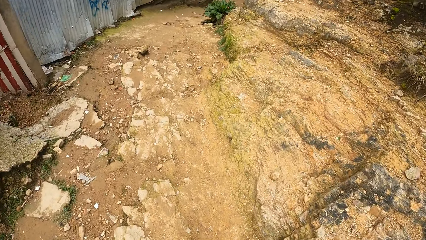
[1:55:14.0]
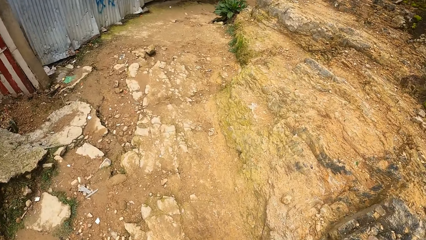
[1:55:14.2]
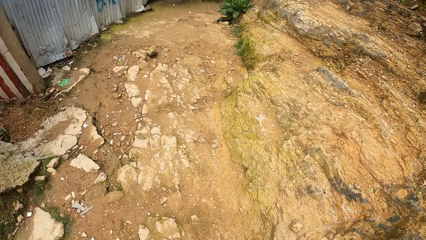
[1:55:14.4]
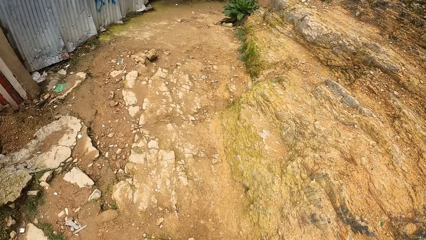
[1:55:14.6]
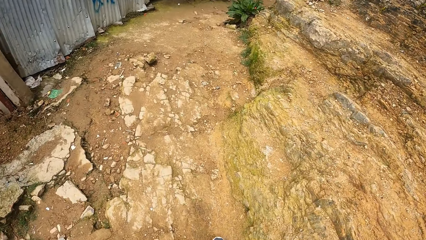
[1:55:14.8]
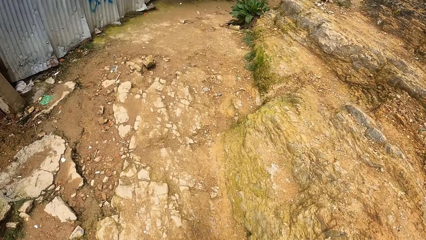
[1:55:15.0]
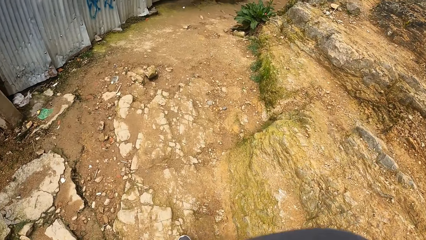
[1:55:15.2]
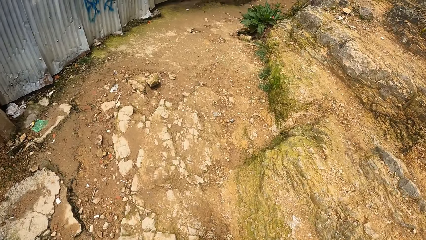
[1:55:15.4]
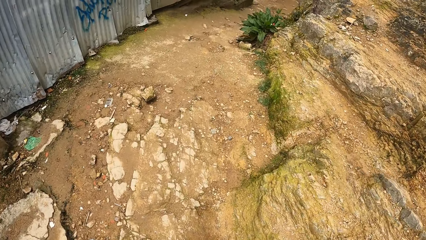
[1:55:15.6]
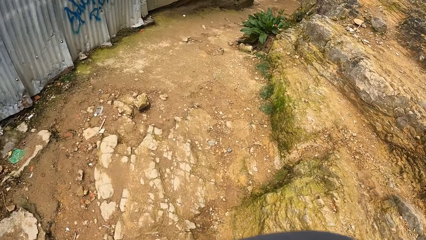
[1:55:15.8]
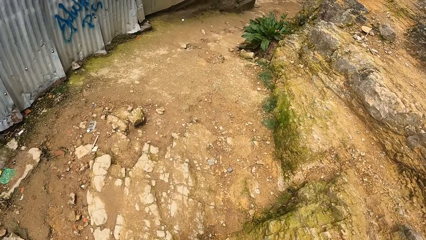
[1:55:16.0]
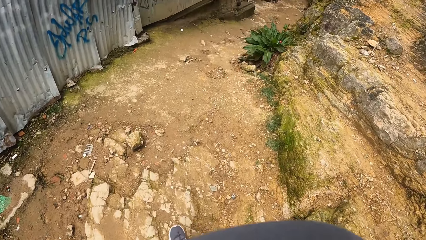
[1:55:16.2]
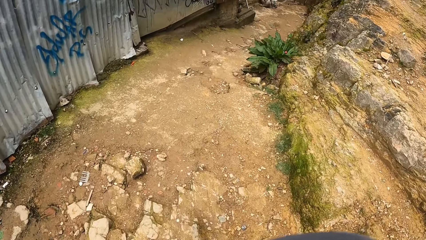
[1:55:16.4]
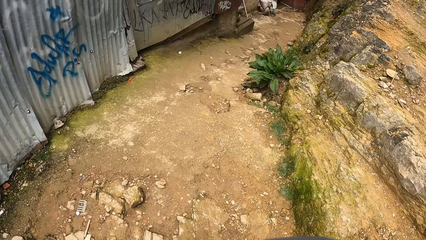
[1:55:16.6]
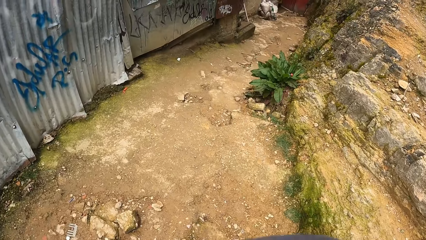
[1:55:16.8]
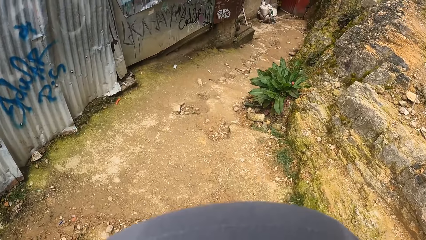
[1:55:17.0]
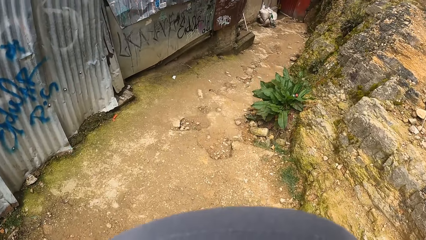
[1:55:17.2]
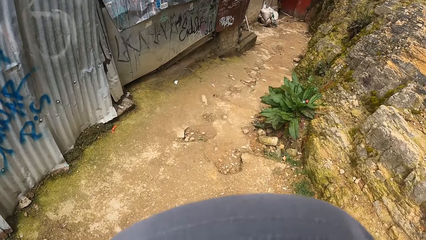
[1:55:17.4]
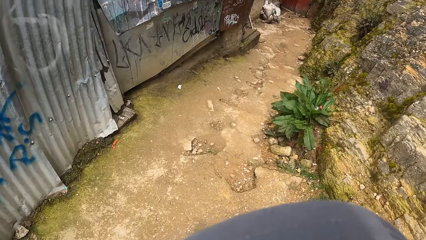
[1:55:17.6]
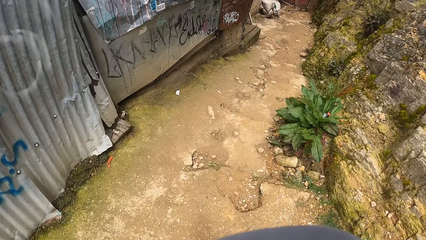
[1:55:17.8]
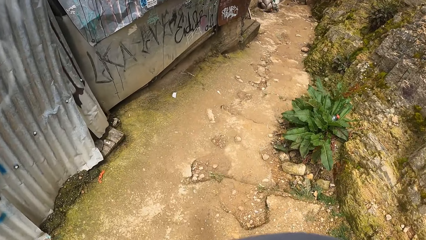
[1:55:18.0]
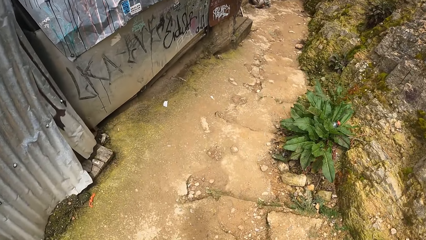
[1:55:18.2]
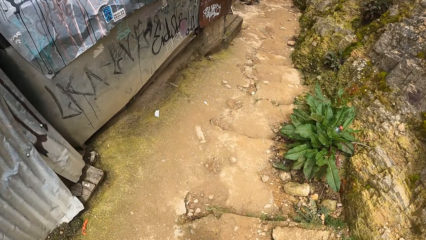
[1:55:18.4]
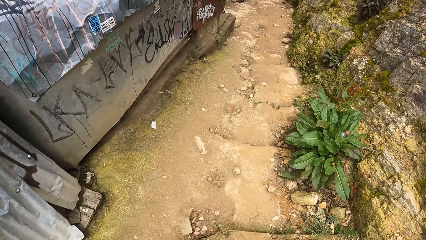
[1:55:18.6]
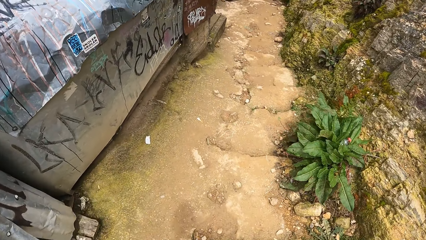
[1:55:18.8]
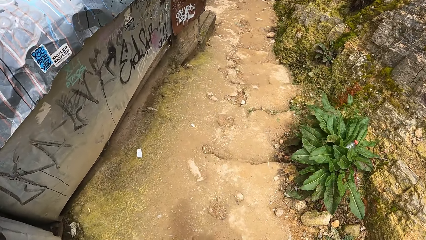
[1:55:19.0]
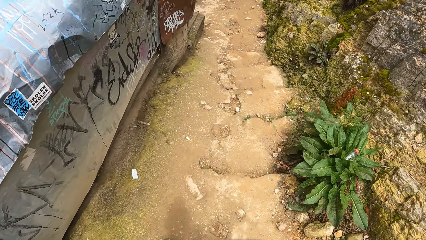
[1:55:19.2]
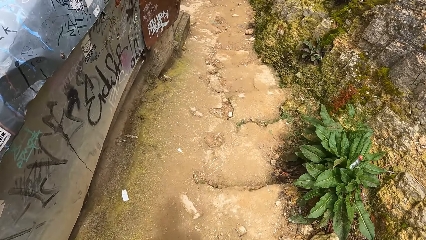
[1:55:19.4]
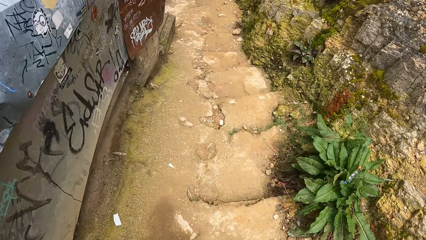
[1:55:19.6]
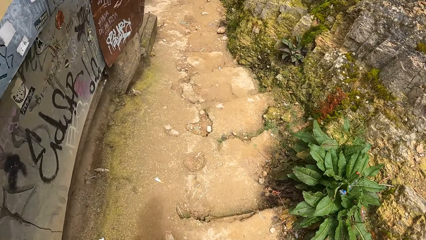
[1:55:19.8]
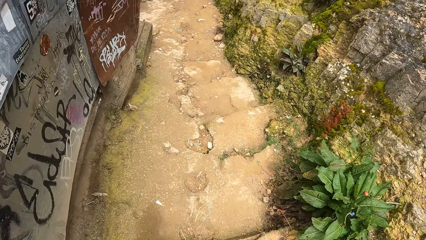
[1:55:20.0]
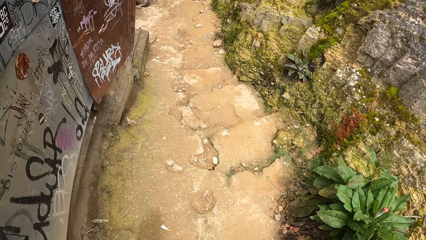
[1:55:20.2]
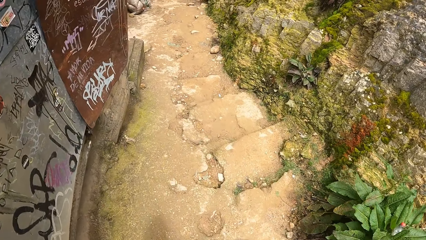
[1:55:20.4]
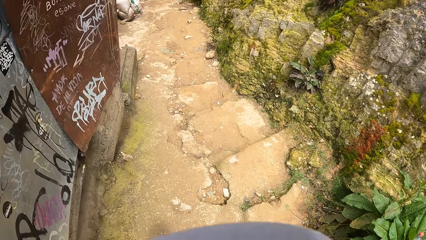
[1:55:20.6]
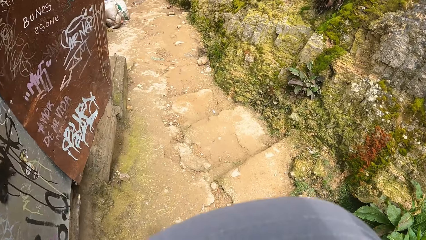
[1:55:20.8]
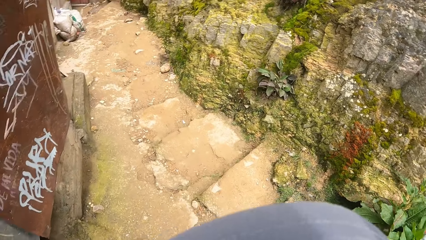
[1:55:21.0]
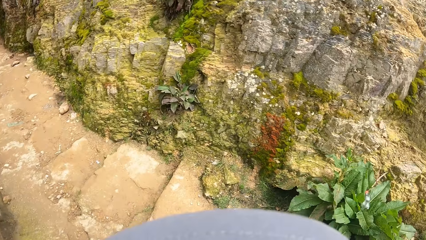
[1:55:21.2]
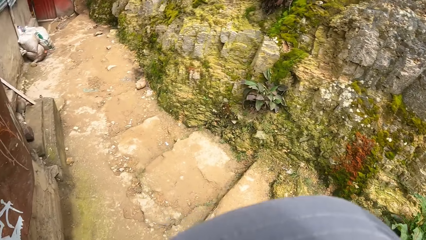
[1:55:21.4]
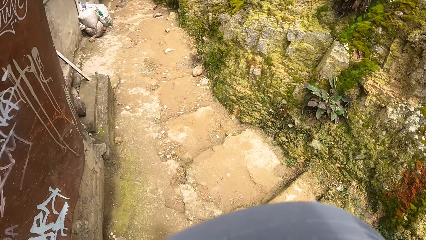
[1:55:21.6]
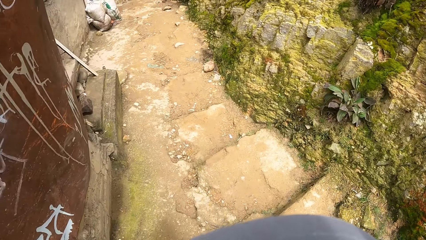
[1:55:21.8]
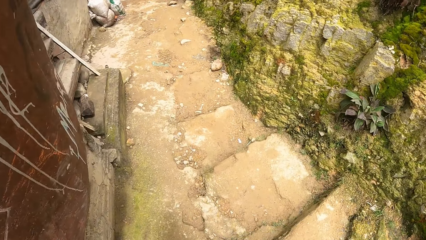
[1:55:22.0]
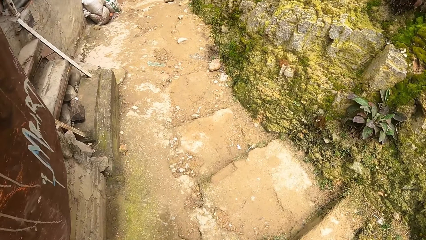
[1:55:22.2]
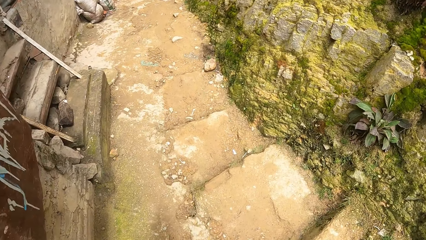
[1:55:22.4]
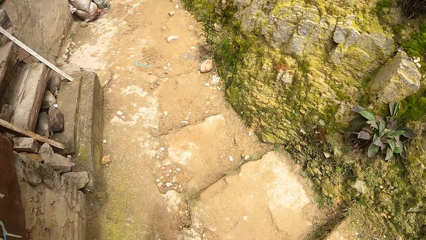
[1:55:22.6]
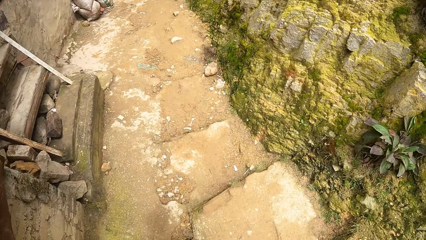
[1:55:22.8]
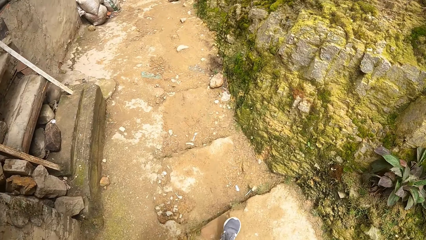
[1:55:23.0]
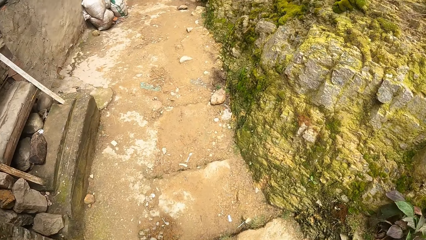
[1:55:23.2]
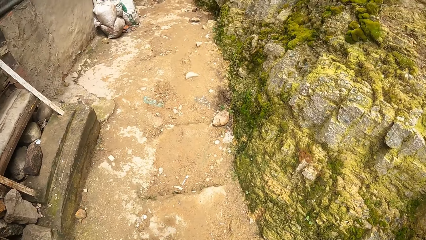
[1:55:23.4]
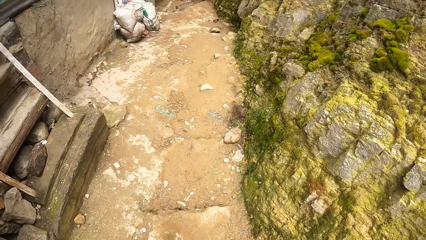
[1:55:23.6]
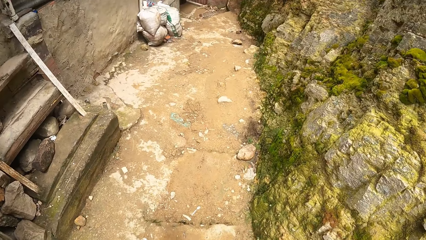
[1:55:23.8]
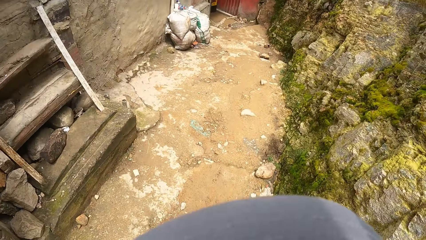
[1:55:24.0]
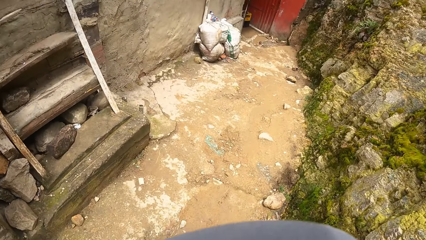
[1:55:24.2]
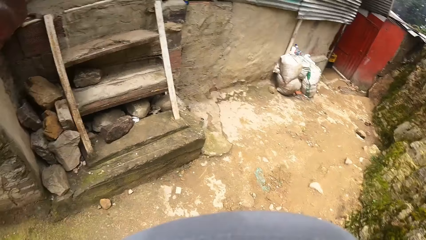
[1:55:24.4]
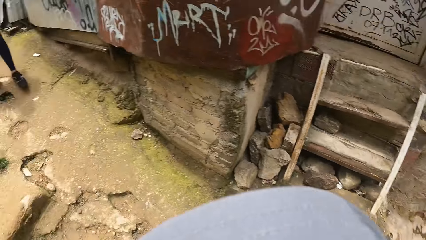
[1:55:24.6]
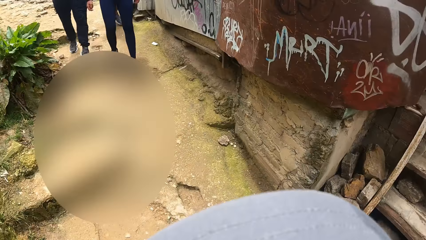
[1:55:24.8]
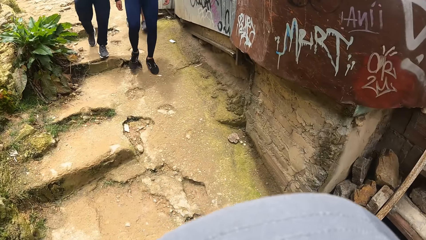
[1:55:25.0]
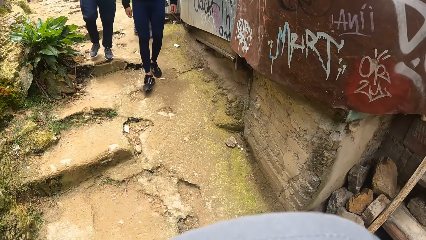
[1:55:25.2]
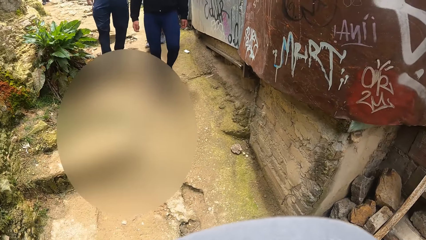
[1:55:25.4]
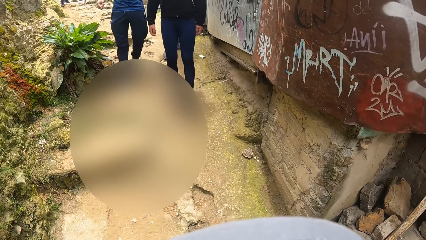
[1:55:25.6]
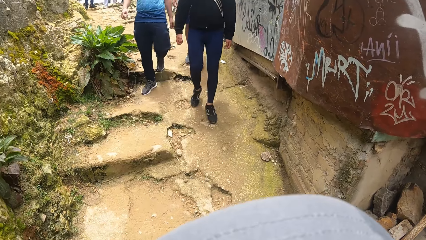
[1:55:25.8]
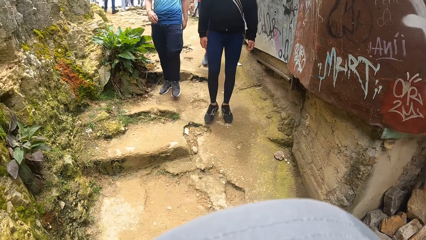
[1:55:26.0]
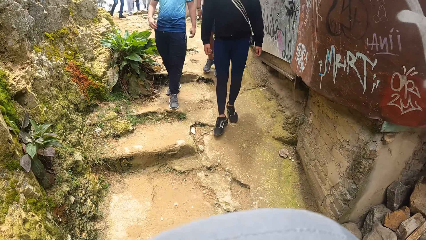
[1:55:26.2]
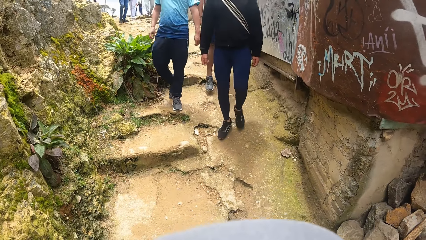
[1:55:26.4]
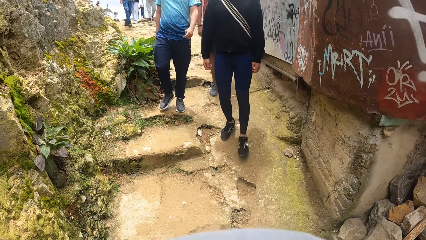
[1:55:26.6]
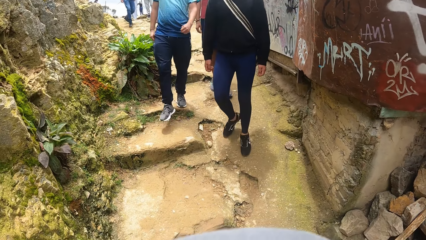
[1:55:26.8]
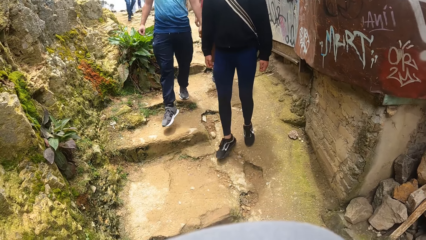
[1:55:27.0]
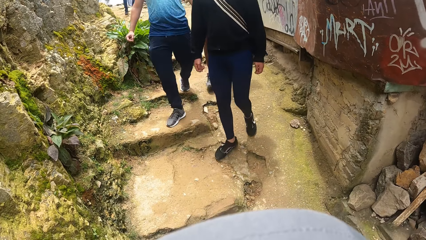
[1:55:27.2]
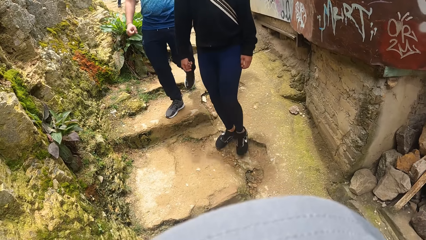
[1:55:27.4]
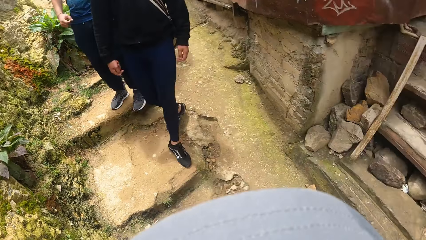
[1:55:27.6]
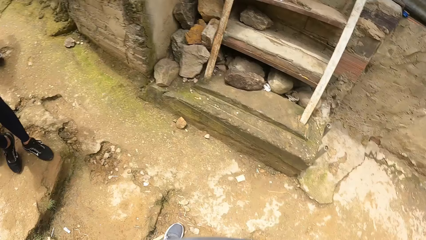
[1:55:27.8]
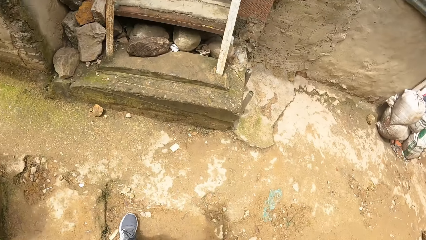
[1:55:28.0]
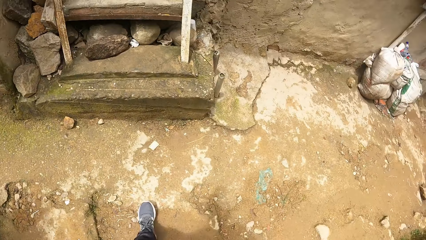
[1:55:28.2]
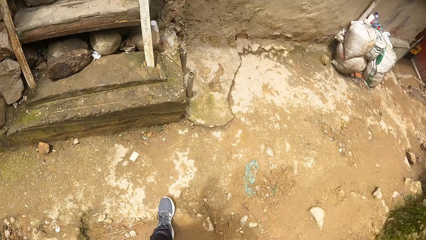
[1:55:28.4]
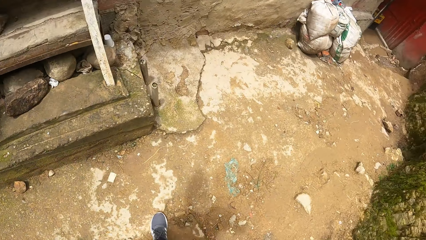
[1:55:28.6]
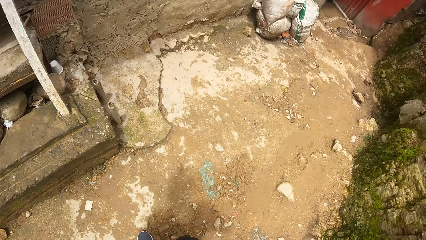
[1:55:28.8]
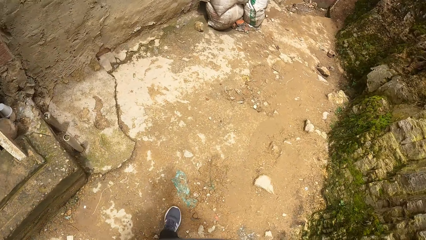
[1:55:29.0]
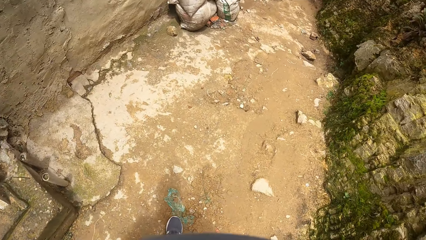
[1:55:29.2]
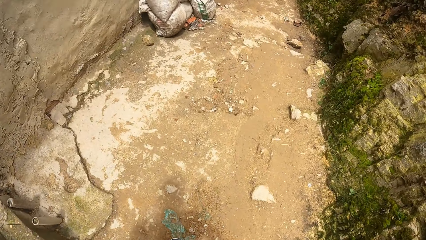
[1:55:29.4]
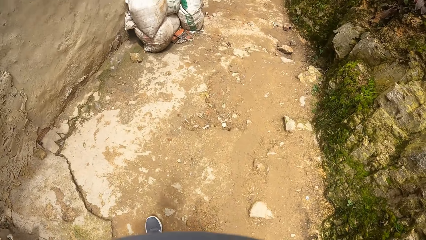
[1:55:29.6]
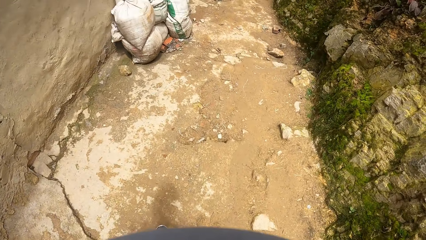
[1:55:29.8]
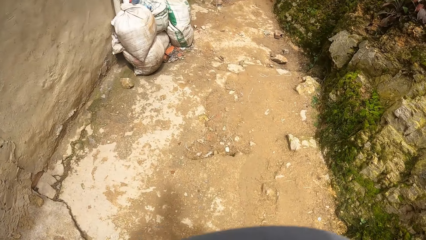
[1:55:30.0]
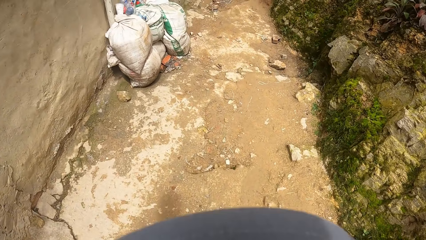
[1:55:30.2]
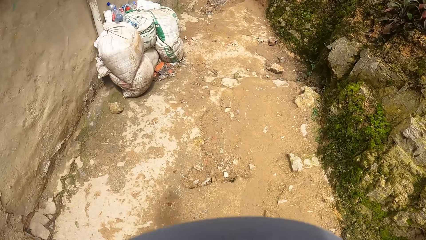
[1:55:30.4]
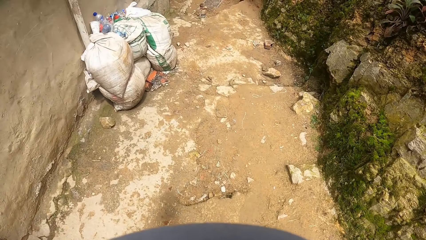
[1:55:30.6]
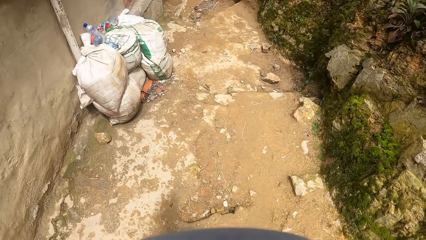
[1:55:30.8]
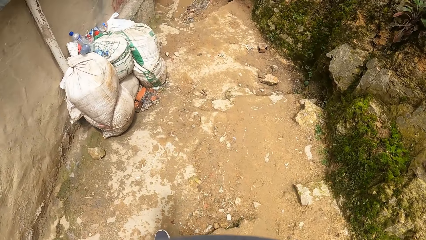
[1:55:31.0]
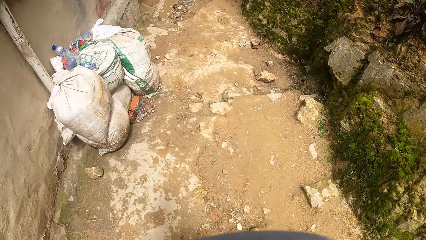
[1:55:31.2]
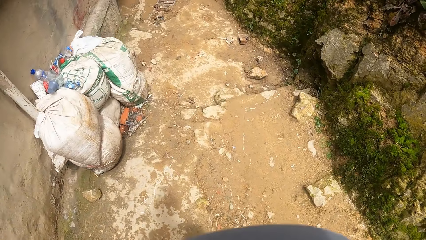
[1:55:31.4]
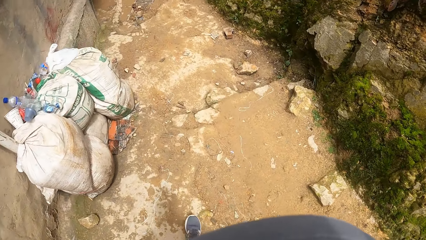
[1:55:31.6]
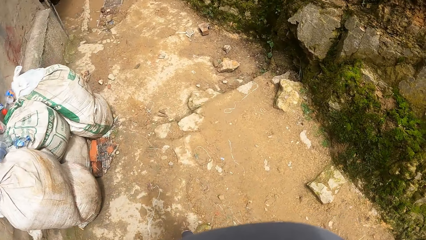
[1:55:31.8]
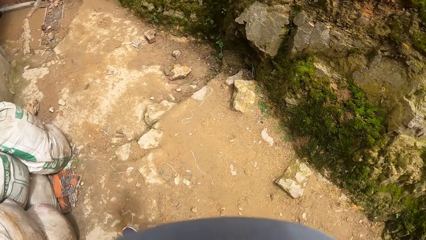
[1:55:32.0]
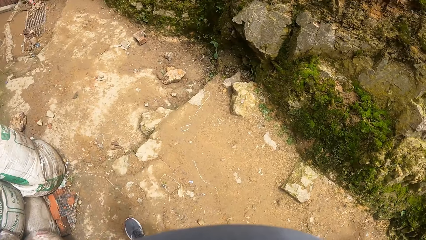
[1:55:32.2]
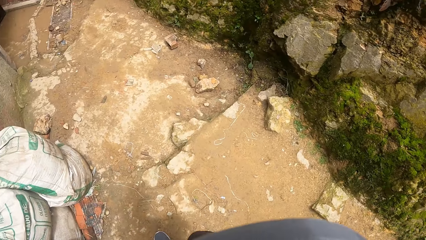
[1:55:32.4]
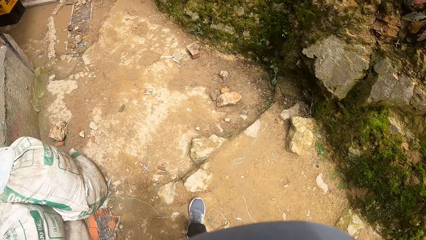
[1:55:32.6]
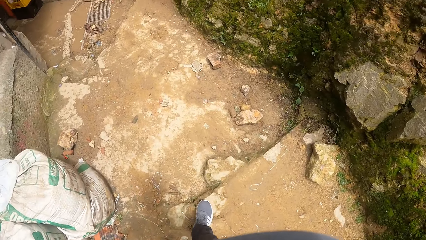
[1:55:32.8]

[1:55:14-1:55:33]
The camera wearer walks down the hill. They look around. They move around the park.
